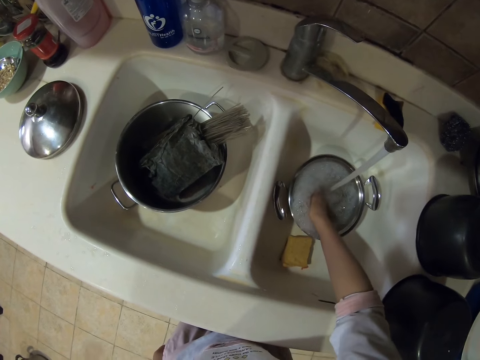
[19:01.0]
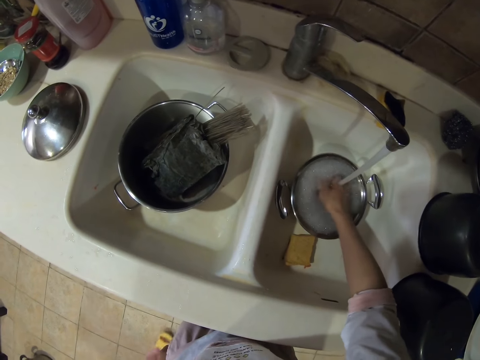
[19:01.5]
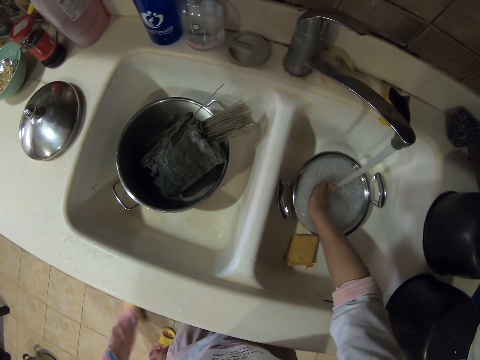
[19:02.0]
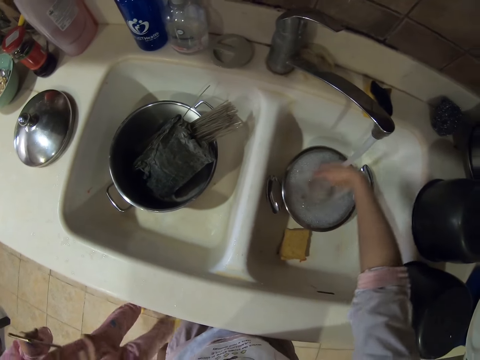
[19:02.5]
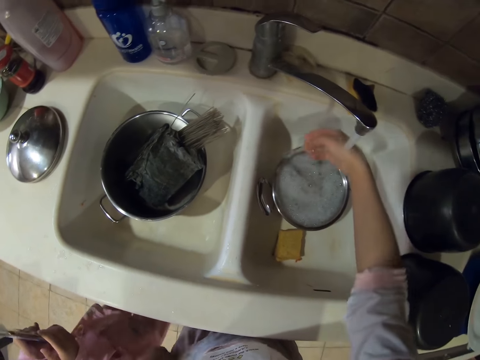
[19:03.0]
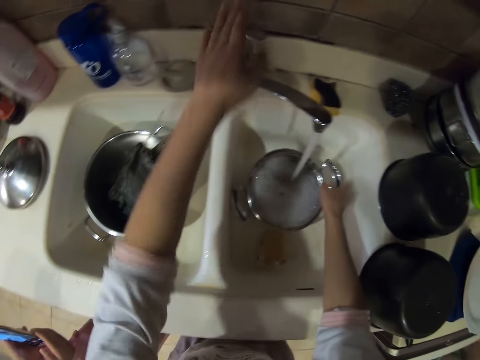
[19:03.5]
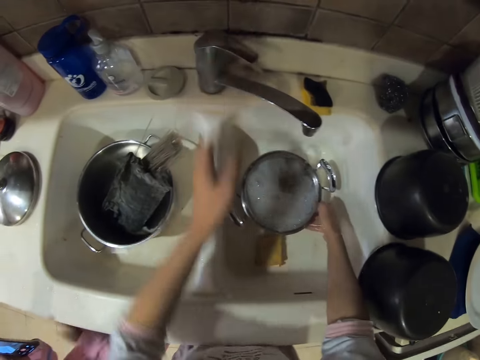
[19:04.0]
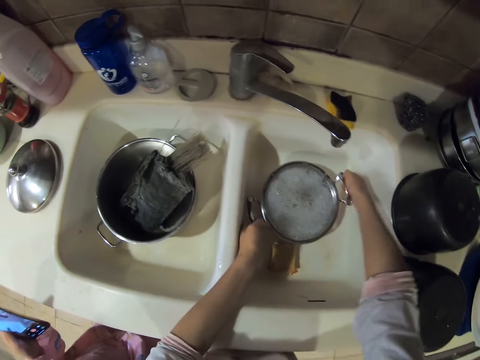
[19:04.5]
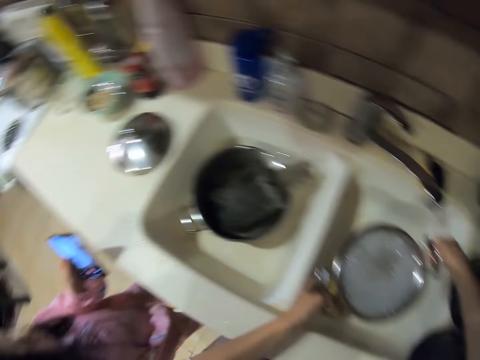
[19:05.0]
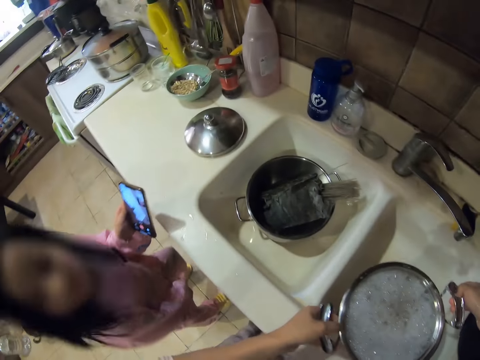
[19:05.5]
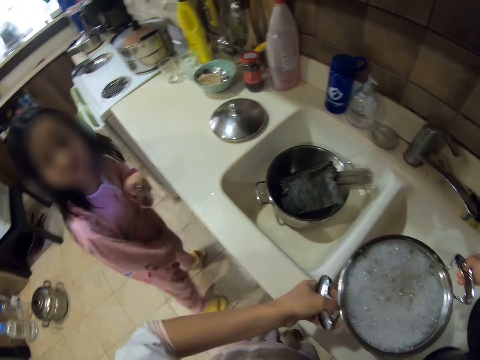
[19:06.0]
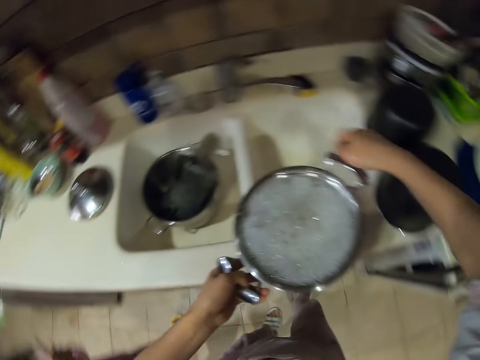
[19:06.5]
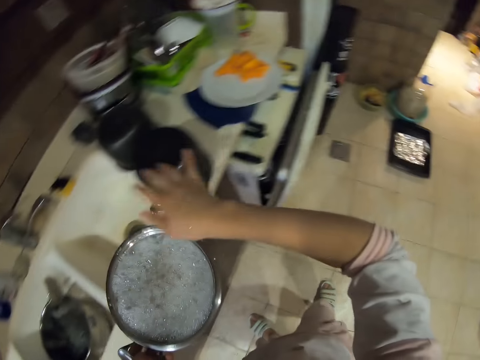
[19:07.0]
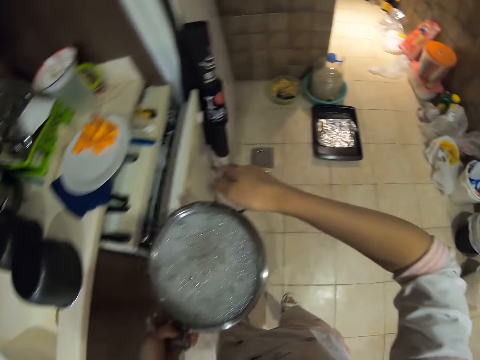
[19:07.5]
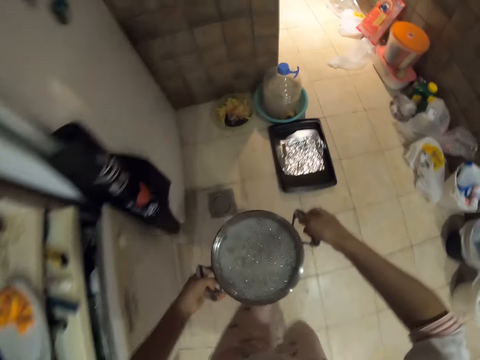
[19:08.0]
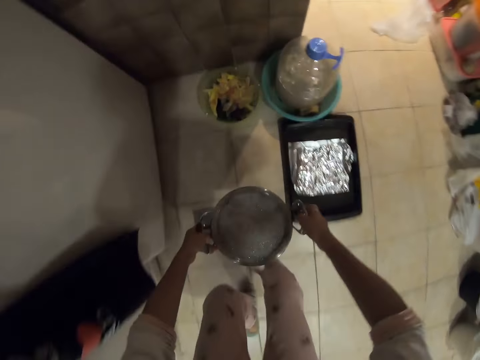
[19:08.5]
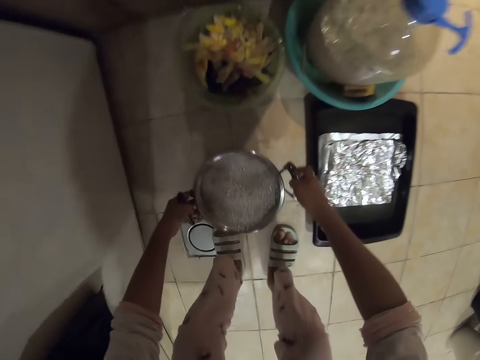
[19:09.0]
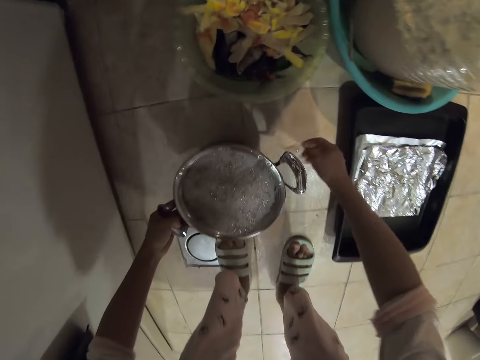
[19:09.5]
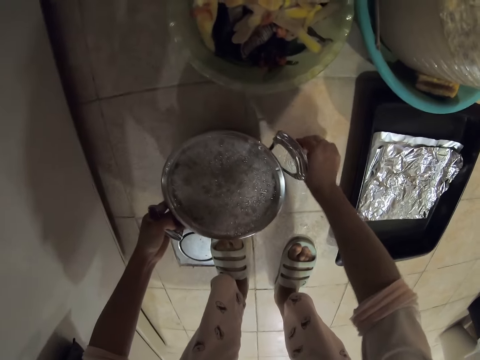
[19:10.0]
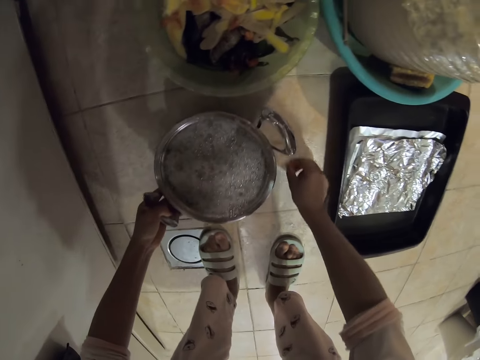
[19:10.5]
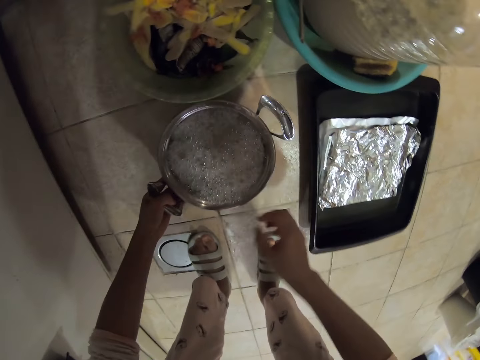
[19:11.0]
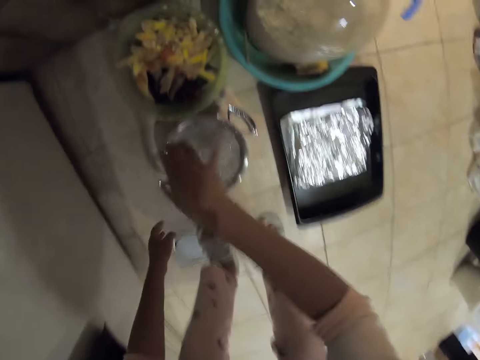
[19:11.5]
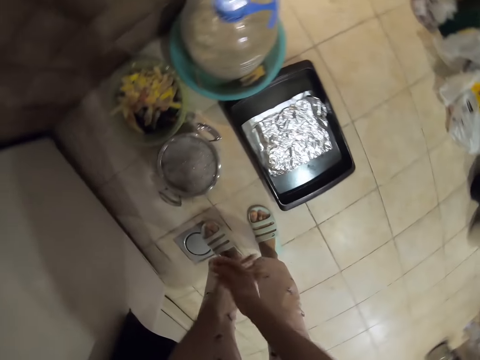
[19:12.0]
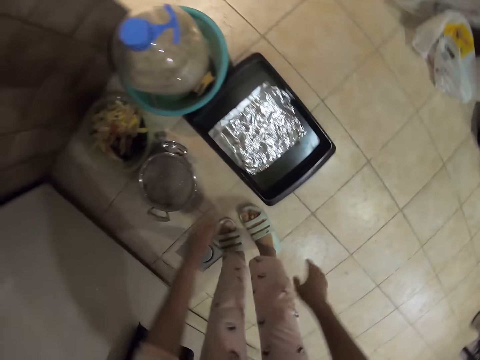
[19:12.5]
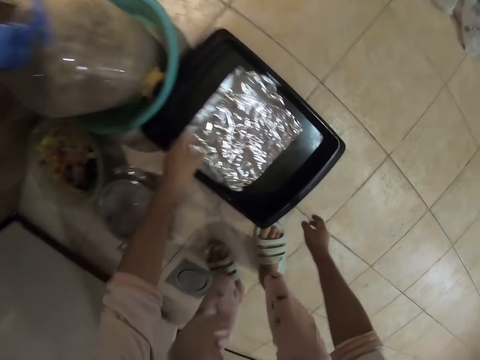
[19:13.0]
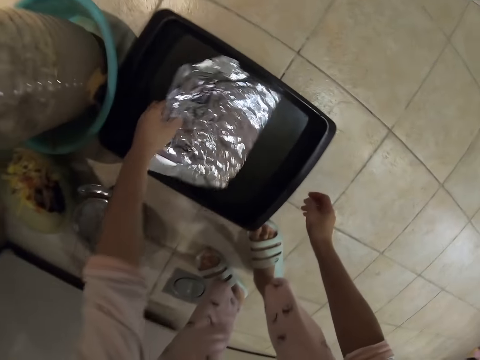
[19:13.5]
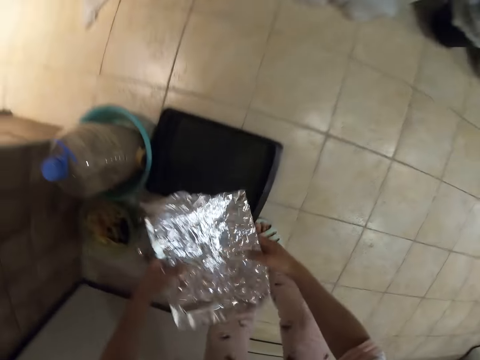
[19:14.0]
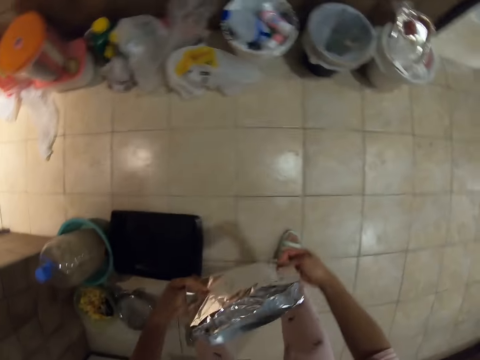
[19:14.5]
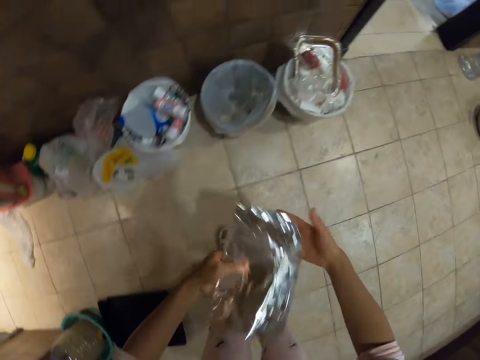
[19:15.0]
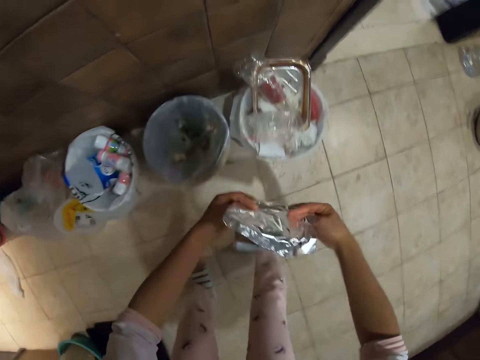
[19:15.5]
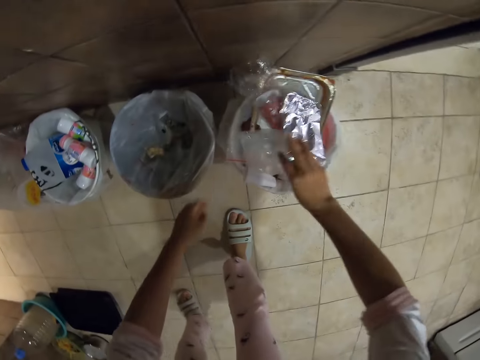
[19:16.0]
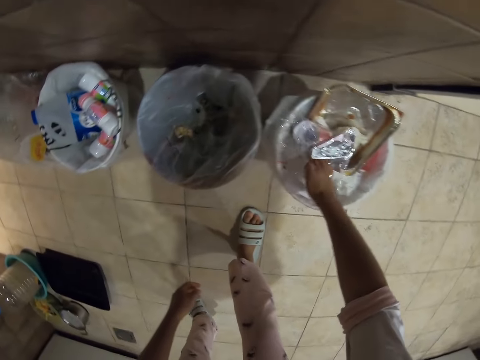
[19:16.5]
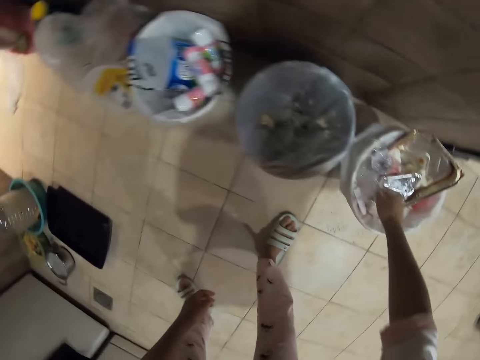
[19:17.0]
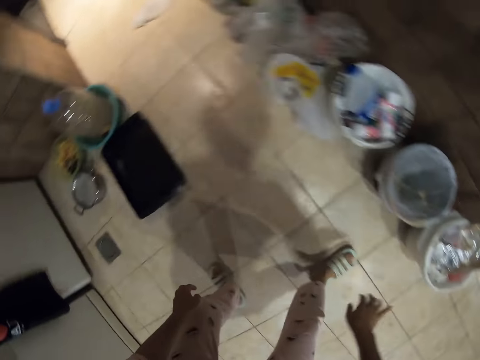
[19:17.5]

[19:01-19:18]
The camera wearer closes the tap. They pick up the cooking pot. A girl stands beside the camera wearer. The camera wearer carries the cooking pot. They look at the girl. They put the cooking pot down. They walk around. They shake hands. They rub hands. They pick up aluminum foil. They fold the aluminum foil. They put the aluminum foil in the trash bin.

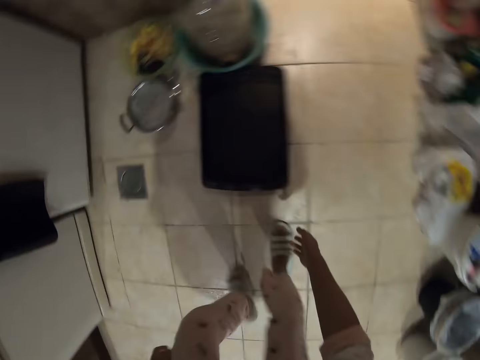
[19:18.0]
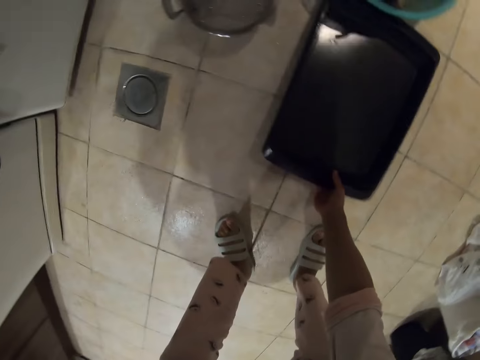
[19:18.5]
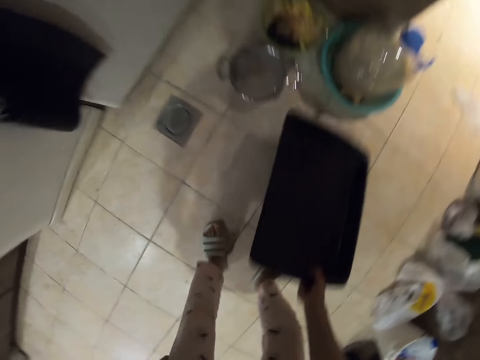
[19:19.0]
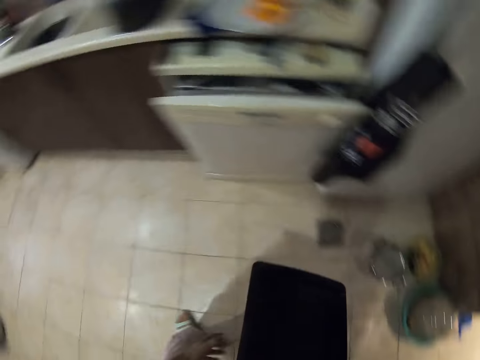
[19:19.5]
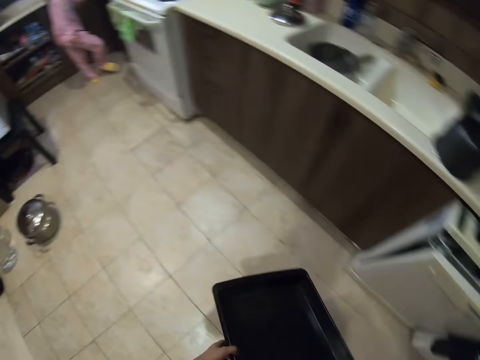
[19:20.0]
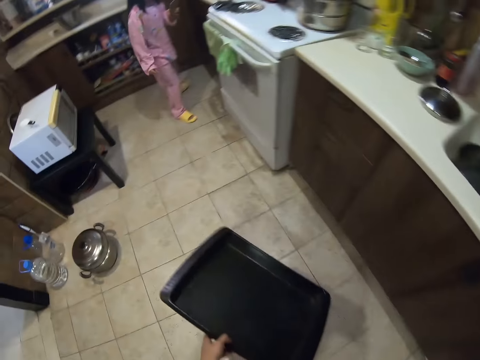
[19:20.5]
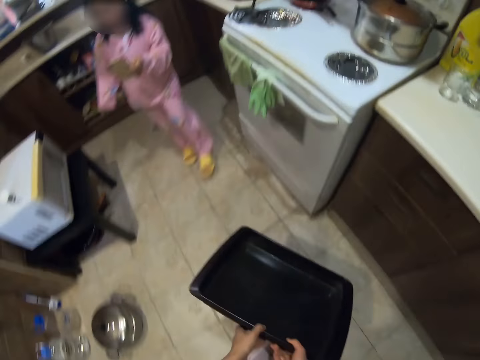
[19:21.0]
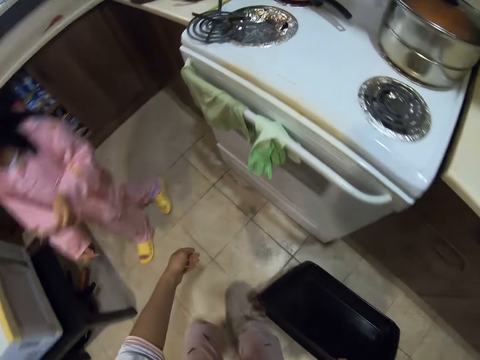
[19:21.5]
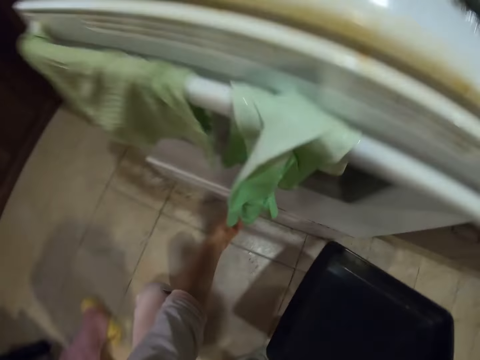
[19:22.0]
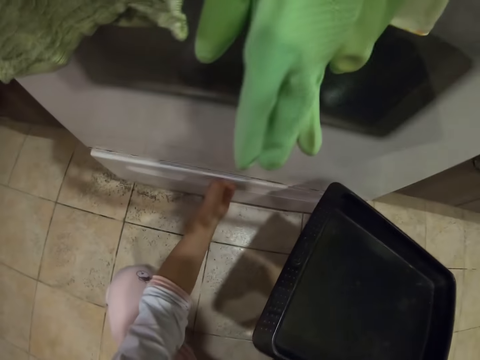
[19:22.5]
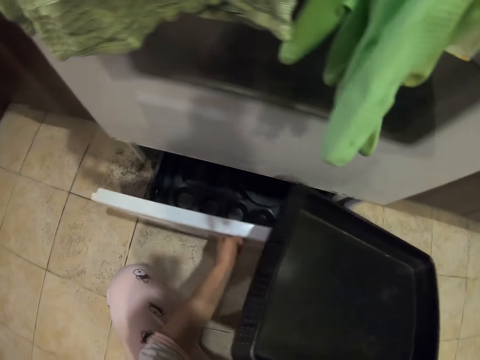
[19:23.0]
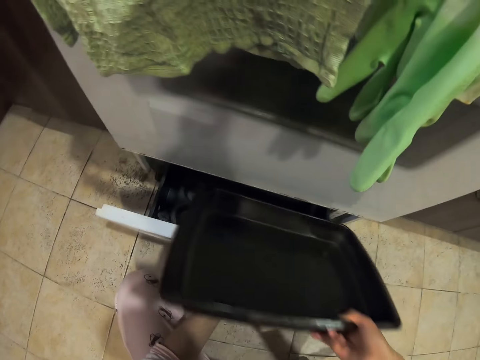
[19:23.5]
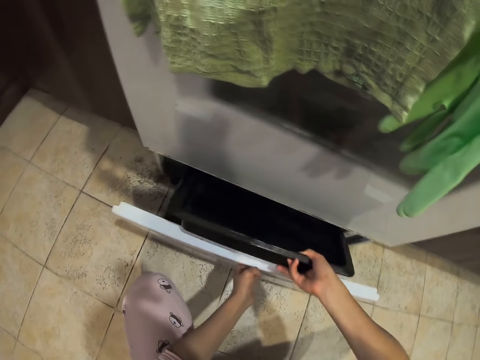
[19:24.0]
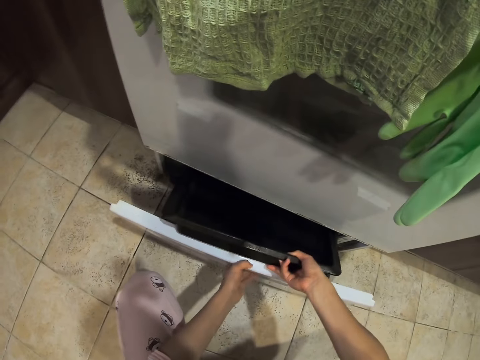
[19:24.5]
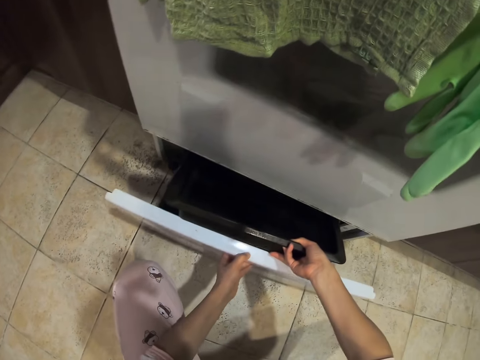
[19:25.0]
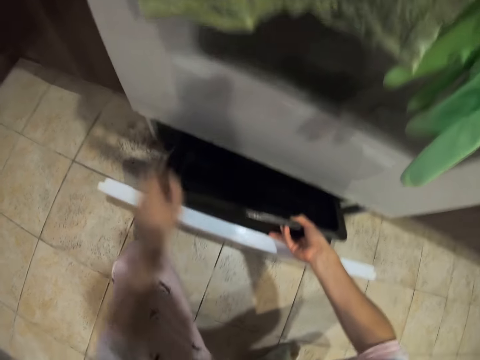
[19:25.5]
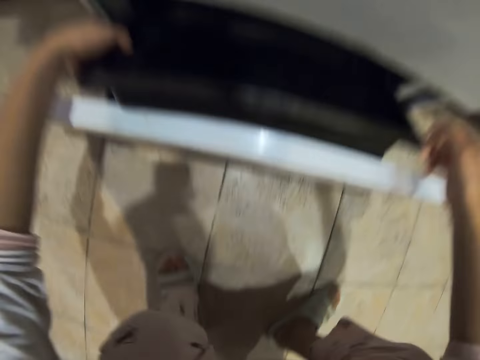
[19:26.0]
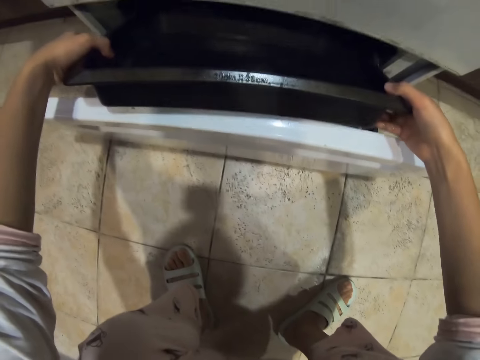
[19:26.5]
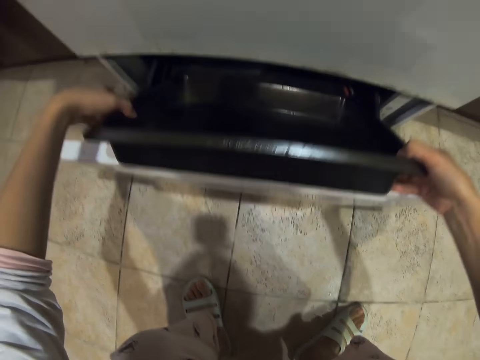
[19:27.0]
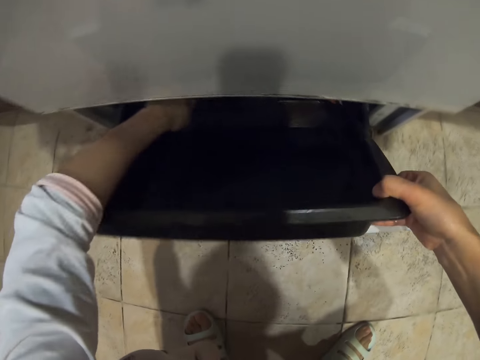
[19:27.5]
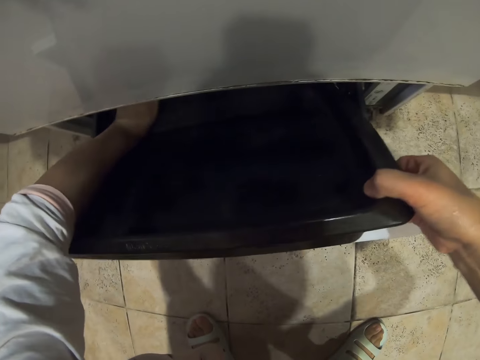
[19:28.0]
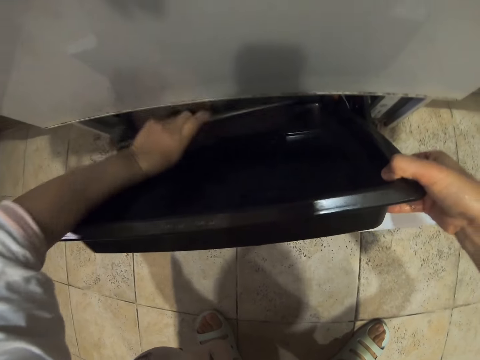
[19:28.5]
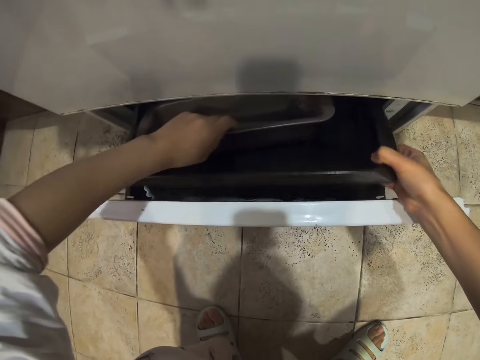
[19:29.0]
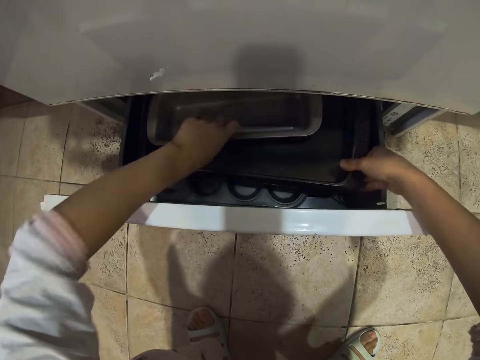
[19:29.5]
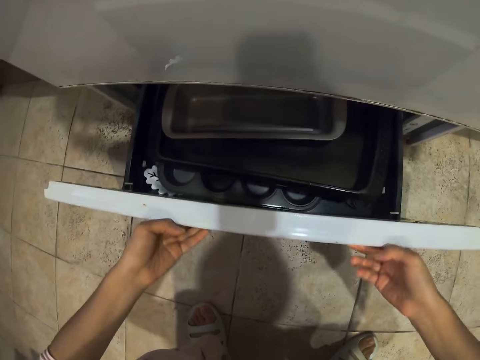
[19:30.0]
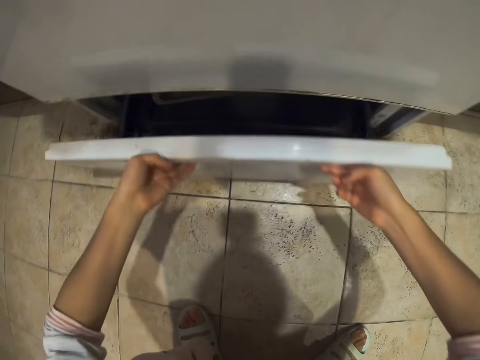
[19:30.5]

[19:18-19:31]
The camera wearer picks up an oven tray. They walk around. A girl walks around. The camera wearer opens the under cooker drawer. They put the tray in the under cooker drawer. They remove the tray. They put the trays in the drawer.
